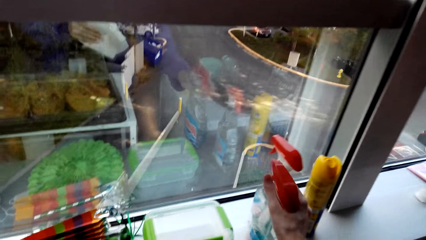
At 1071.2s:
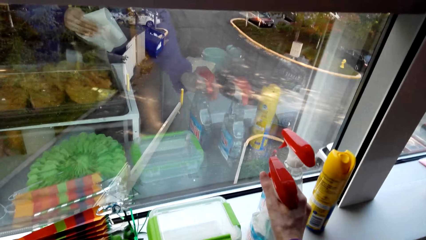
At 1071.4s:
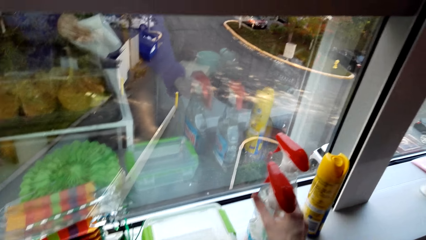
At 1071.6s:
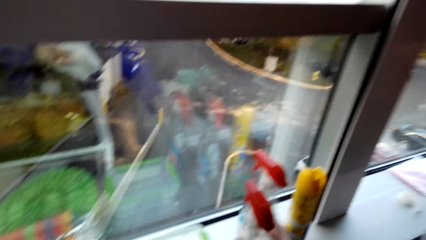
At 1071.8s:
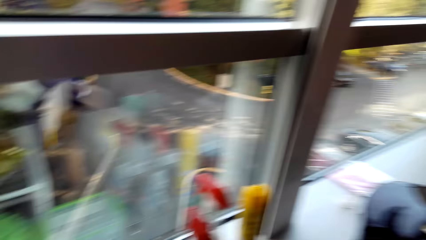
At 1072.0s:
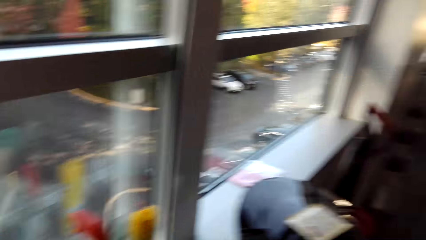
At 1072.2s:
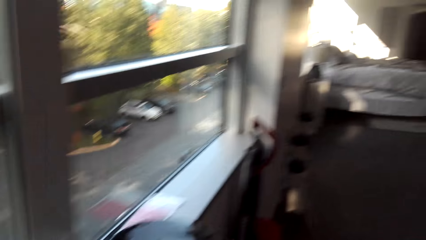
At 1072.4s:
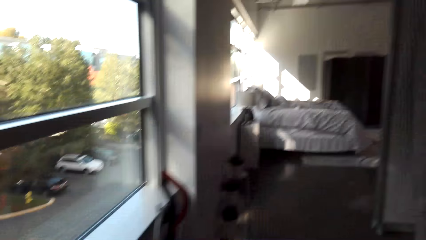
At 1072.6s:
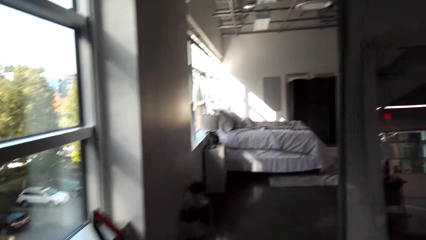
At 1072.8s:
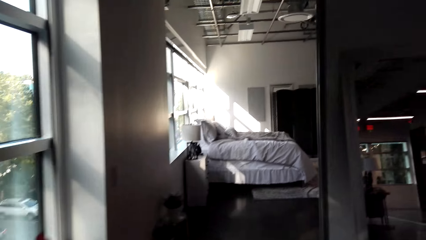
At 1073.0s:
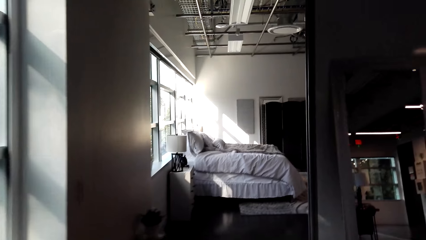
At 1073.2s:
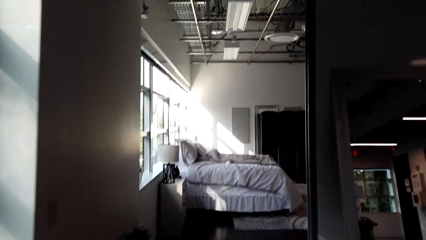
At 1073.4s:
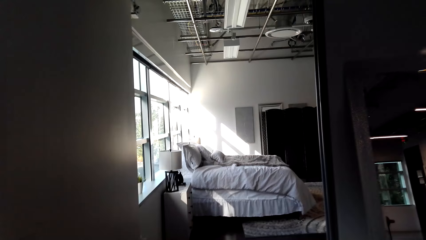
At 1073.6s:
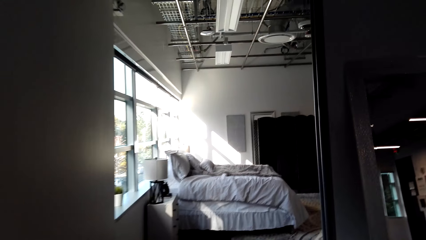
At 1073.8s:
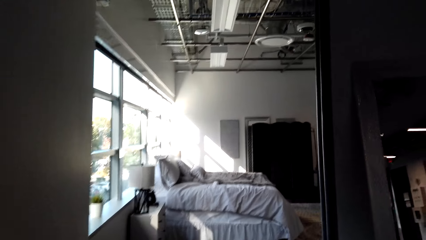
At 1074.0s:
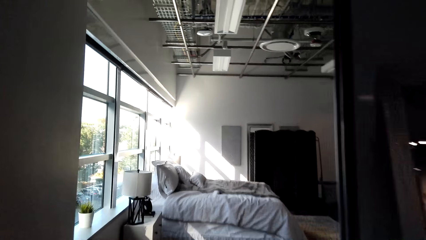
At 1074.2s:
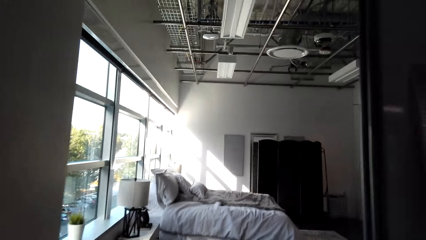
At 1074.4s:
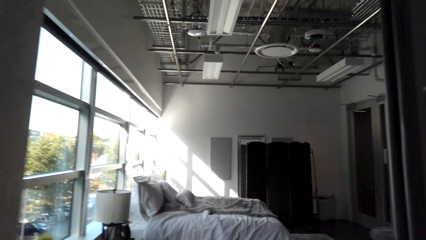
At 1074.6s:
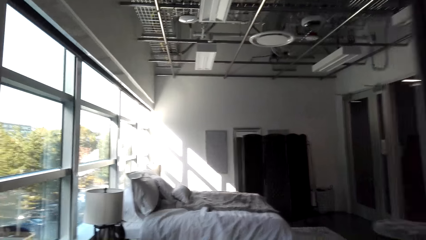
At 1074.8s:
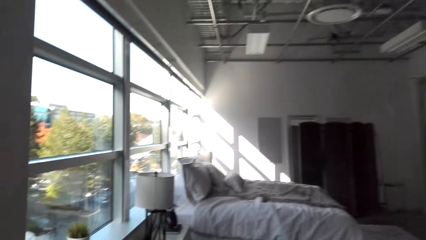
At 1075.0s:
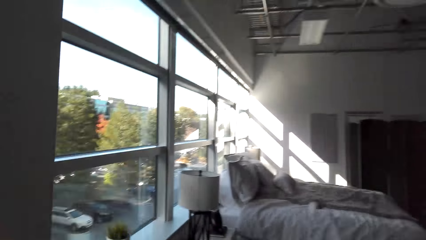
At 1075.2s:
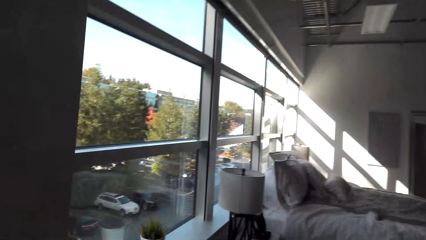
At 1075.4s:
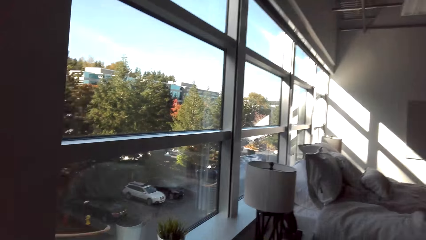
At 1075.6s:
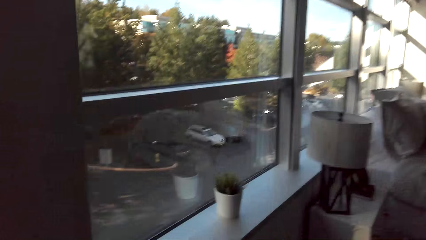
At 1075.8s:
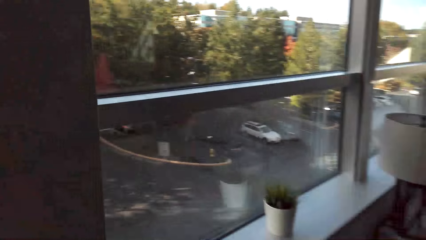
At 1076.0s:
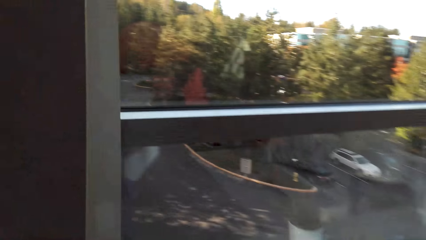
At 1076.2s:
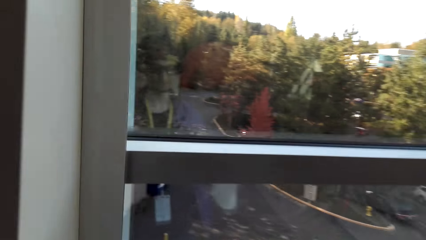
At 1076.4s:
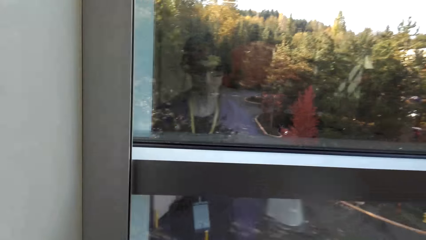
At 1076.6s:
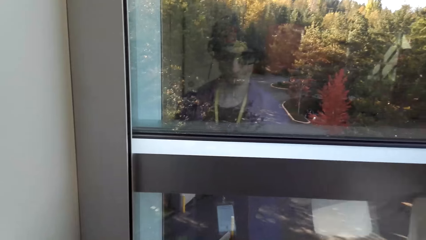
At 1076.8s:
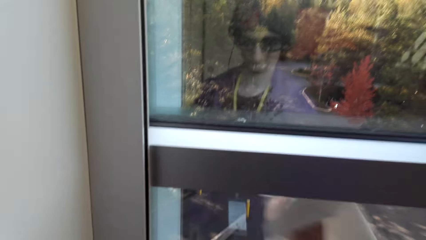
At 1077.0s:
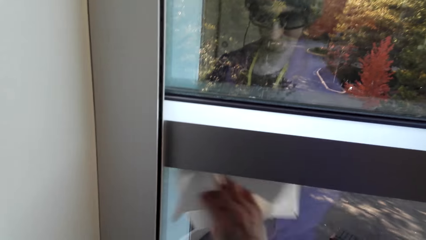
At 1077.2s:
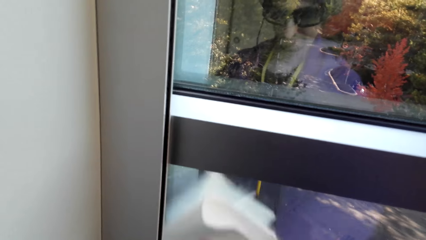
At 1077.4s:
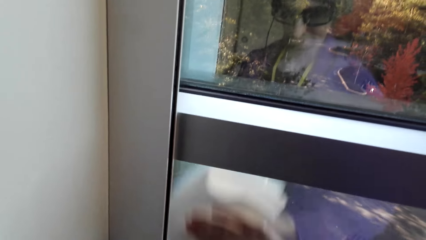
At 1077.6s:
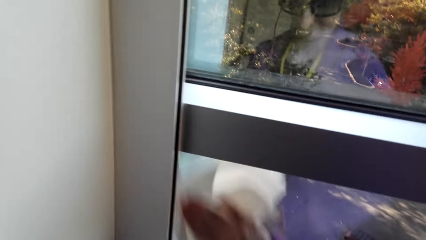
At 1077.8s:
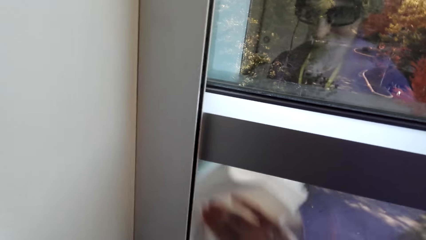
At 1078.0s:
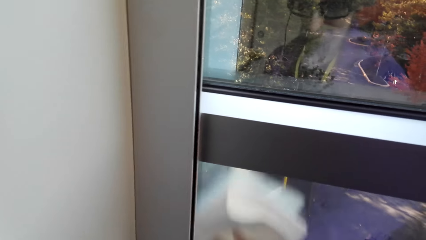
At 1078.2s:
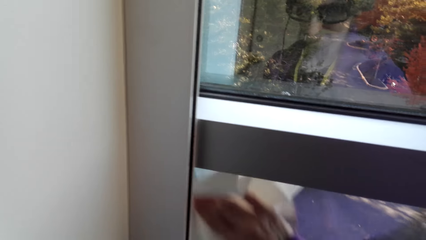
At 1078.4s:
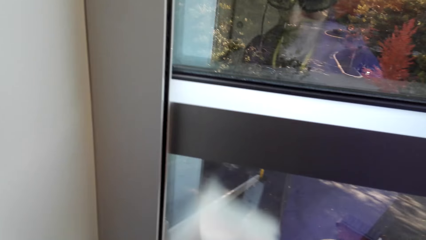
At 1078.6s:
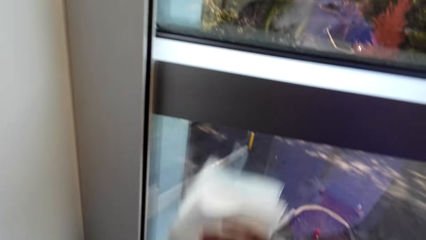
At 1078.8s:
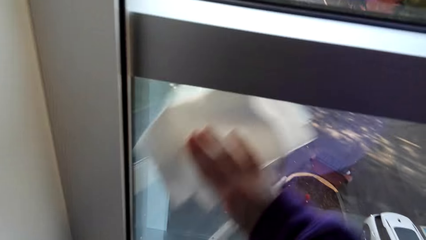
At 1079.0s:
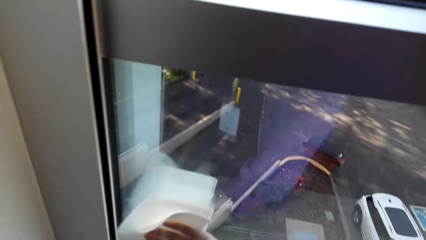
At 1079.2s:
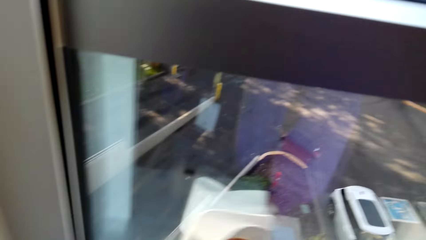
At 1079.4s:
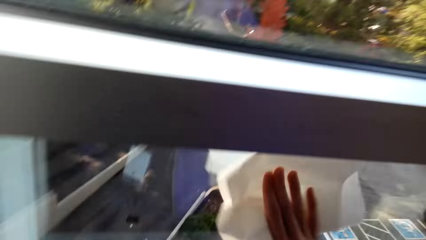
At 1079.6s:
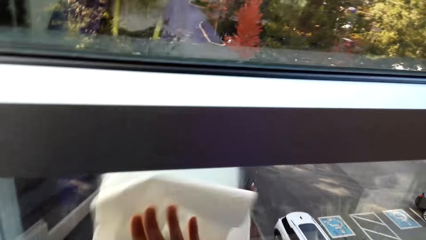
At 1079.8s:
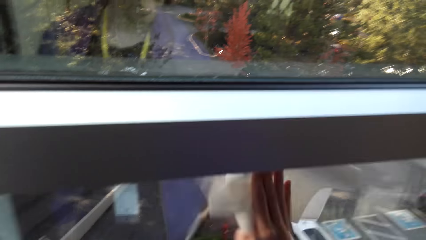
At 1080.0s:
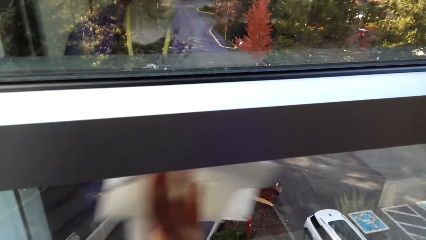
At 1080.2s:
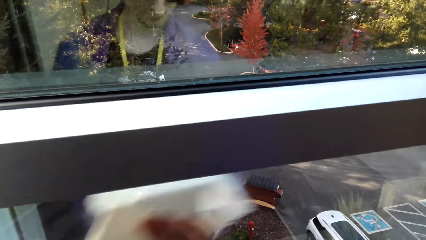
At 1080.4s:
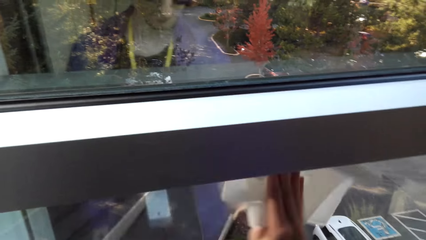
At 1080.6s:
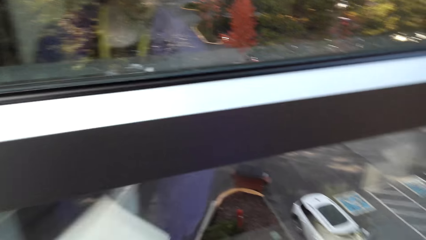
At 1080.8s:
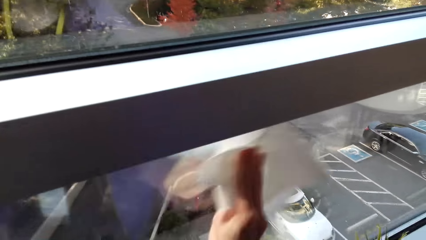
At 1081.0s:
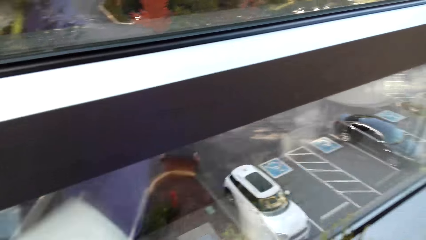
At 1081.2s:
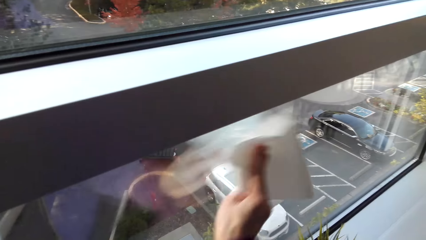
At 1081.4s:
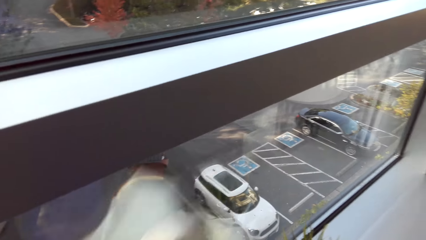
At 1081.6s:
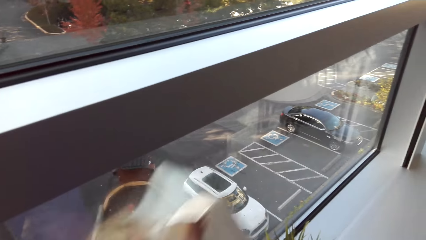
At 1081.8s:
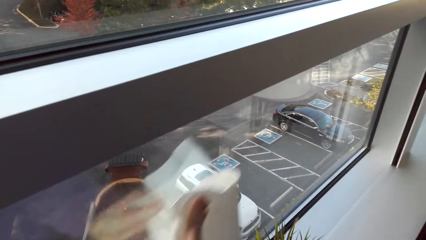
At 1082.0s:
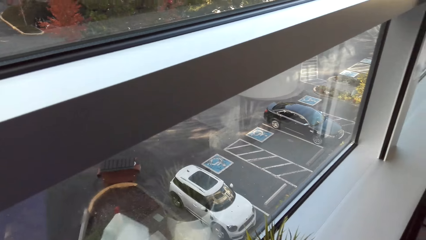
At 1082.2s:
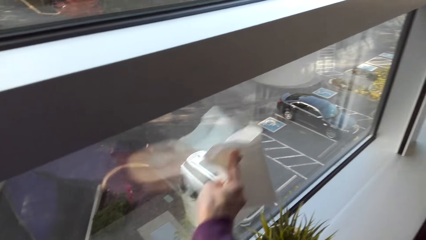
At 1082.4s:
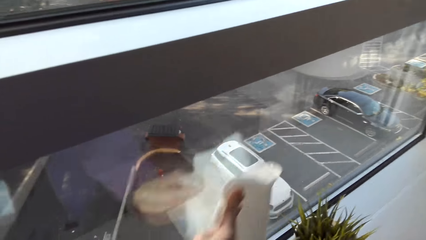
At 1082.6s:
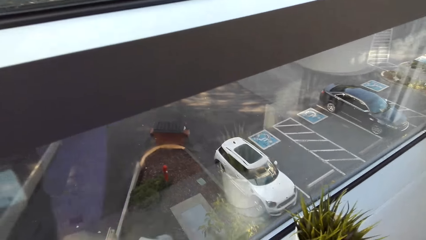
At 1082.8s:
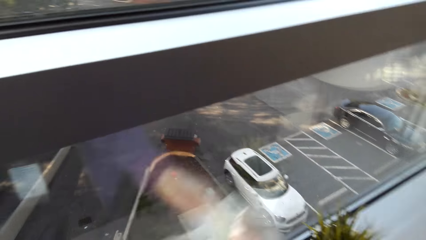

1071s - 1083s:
The camera wearer puts the cleaning soap on the table. They walk in the house. They clean the window with the serviette.

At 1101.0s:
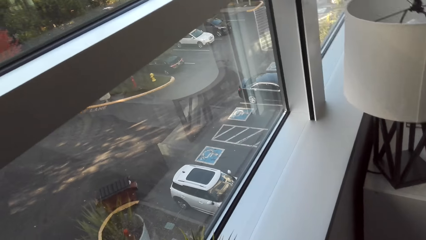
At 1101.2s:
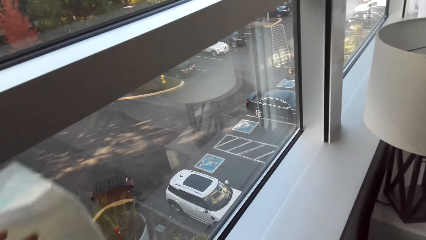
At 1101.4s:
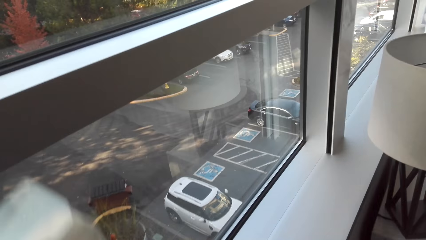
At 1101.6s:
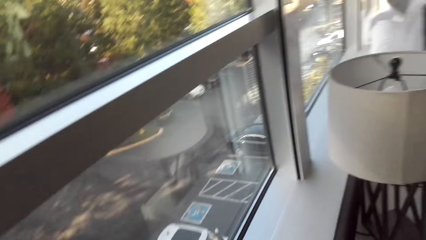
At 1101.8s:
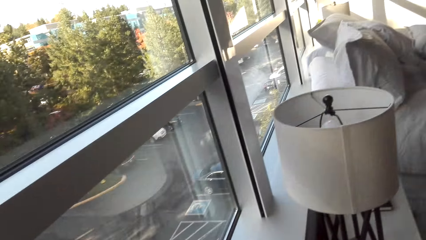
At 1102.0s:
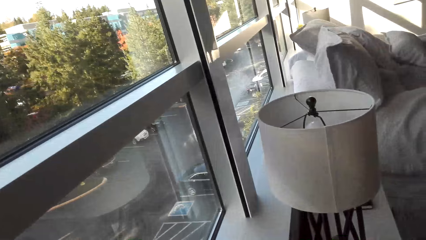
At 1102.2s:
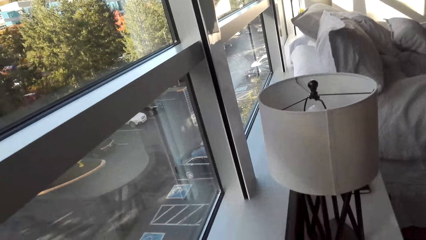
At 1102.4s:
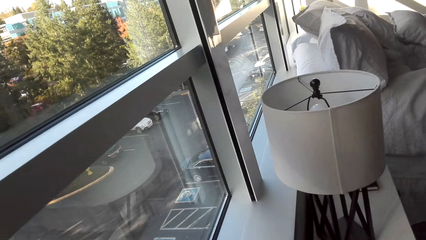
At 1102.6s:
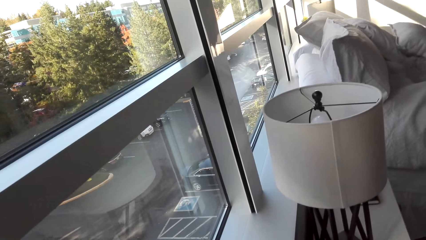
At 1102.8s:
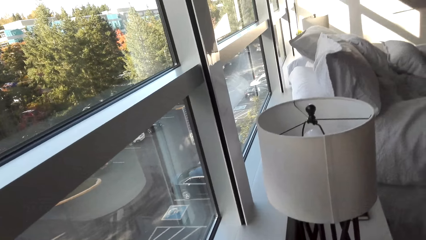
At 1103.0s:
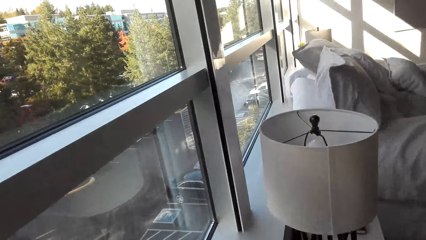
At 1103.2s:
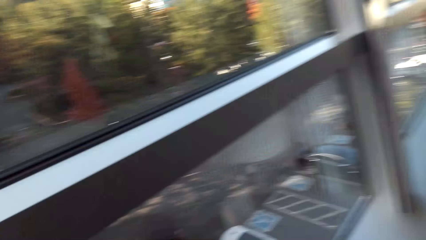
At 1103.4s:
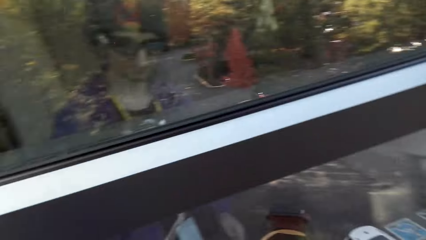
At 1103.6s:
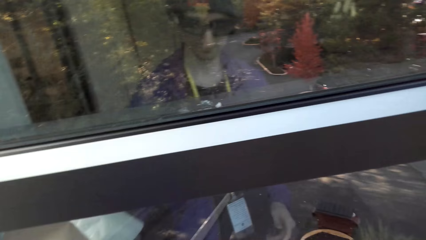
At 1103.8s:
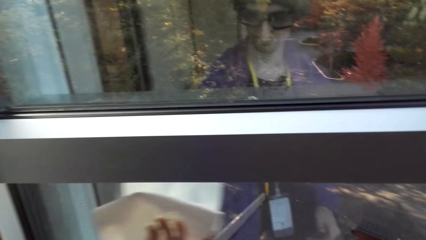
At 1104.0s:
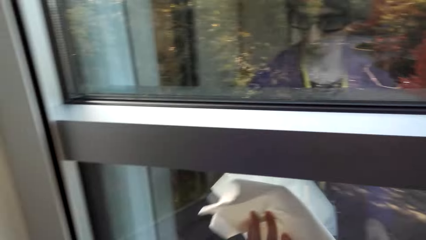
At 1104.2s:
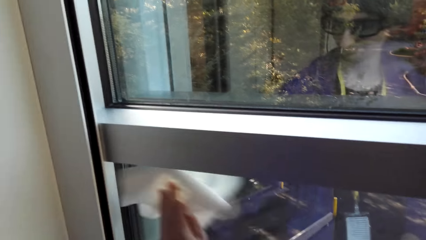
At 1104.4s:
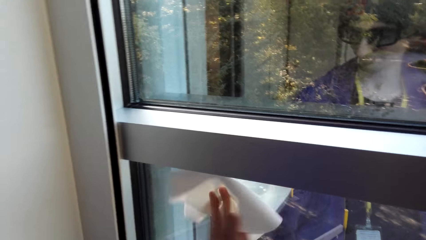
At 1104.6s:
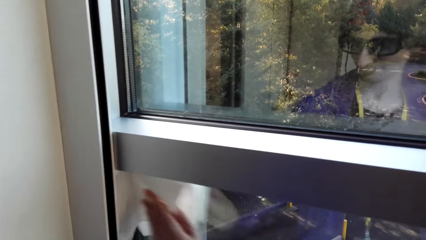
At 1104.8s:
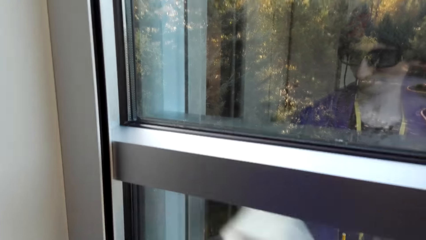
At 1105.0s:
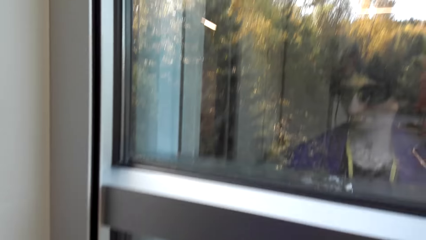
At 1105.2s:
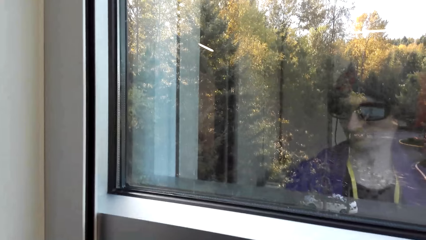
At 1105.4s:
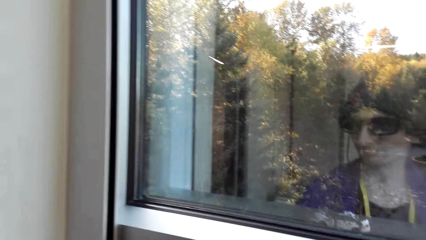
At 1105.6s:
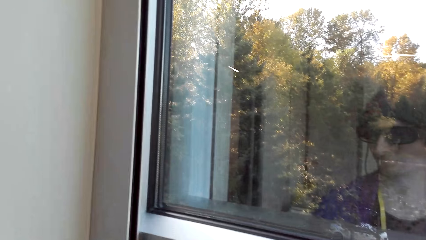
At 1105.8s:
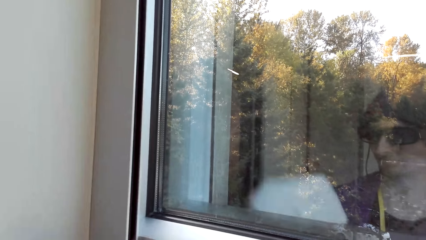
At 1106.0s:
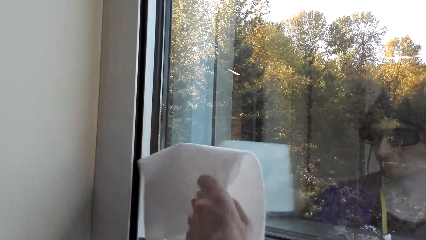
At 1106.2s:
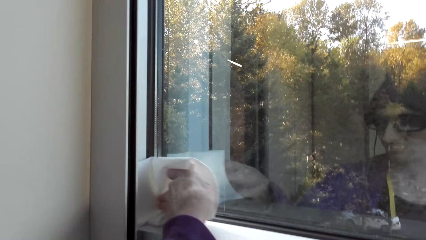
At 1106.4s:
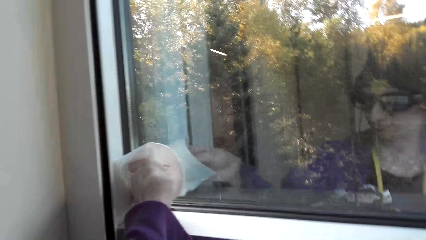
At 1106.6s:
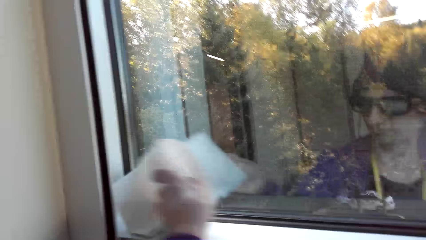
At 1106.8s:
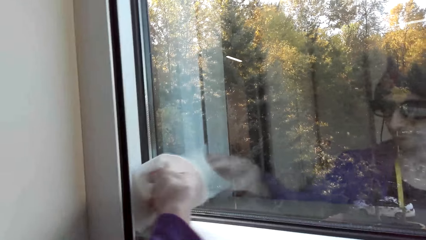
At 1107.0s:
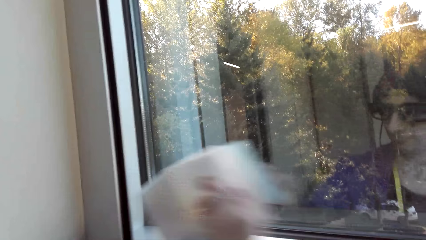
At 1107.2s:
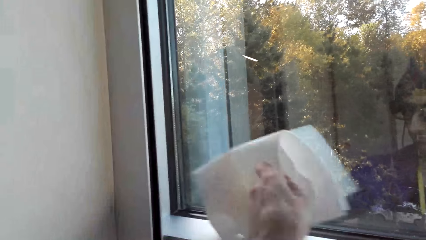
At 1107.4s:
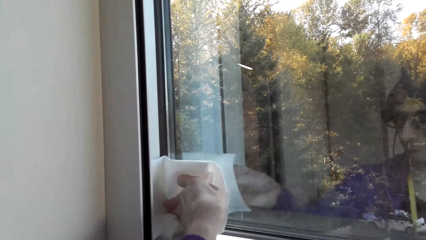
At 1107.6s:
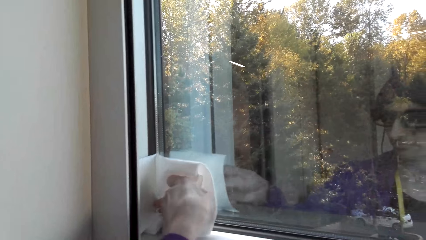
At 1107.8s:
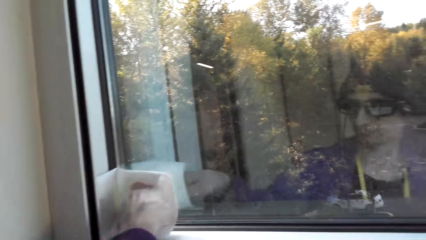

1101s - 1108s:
The camera wearer looks at the lamp.
